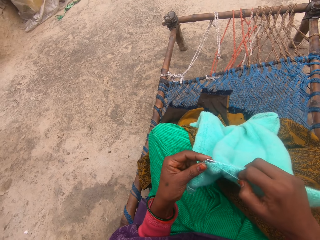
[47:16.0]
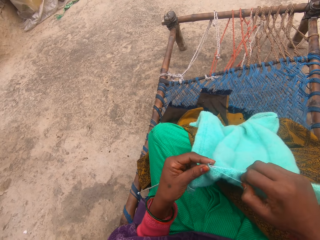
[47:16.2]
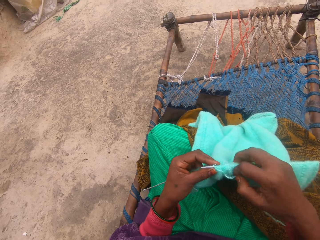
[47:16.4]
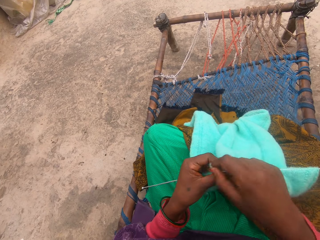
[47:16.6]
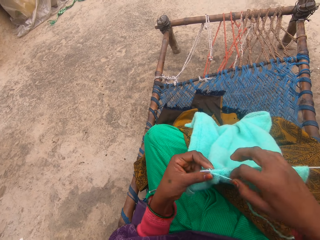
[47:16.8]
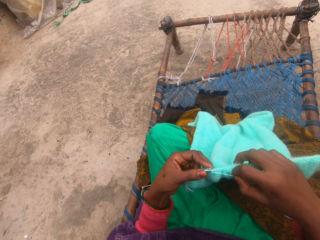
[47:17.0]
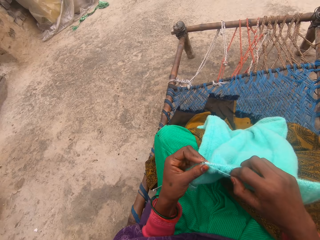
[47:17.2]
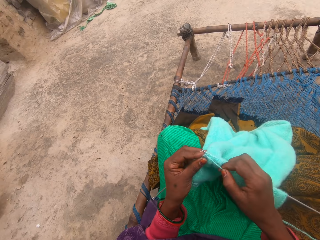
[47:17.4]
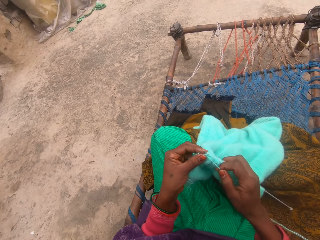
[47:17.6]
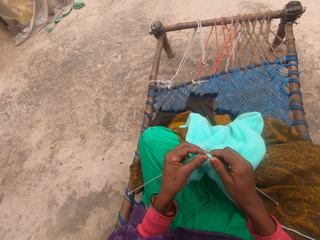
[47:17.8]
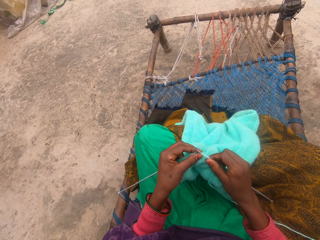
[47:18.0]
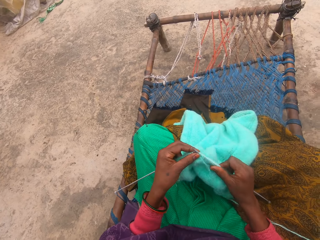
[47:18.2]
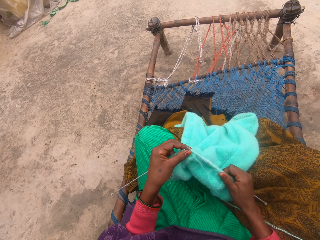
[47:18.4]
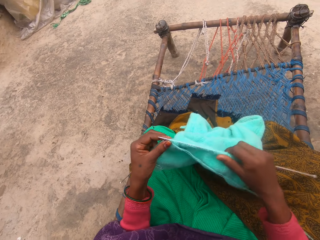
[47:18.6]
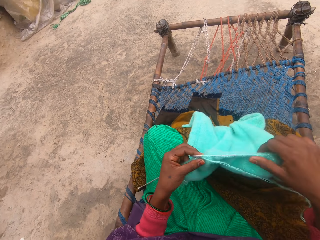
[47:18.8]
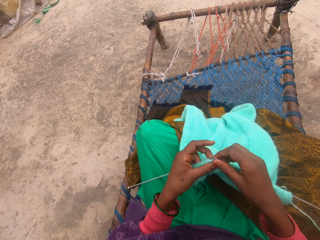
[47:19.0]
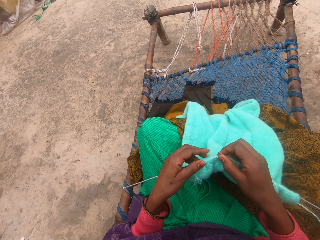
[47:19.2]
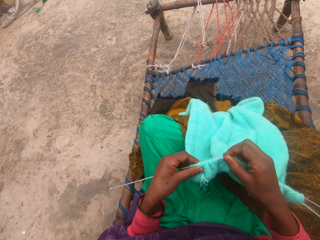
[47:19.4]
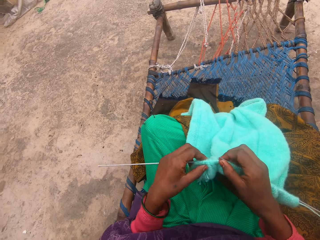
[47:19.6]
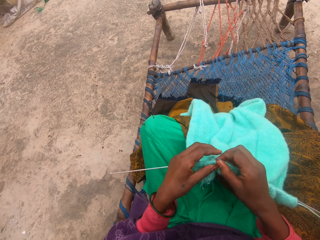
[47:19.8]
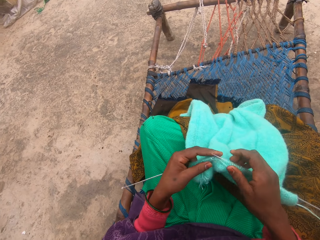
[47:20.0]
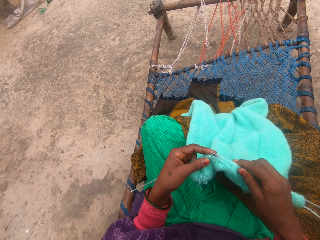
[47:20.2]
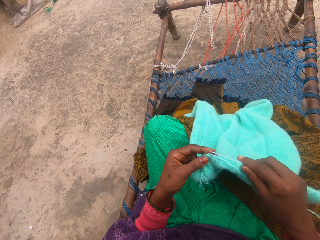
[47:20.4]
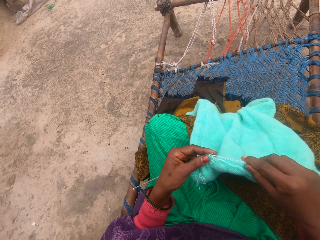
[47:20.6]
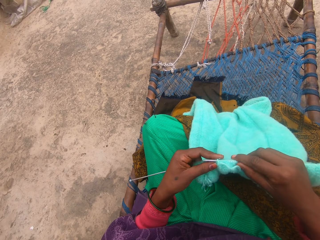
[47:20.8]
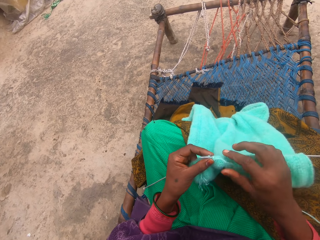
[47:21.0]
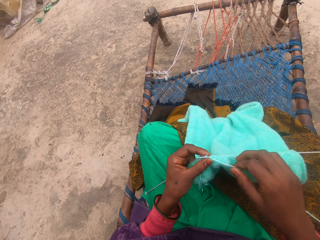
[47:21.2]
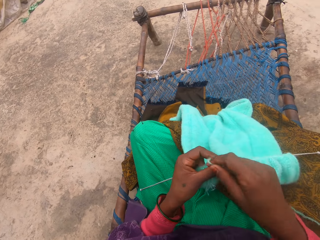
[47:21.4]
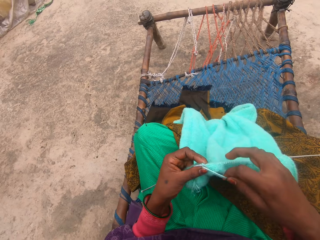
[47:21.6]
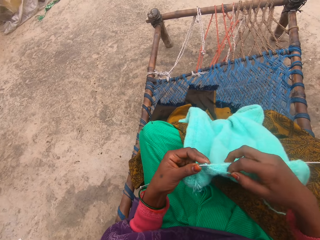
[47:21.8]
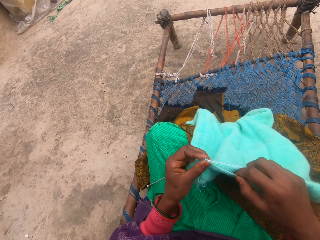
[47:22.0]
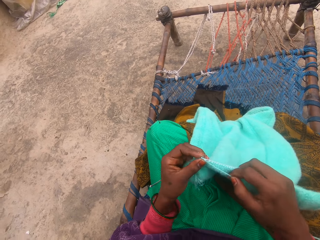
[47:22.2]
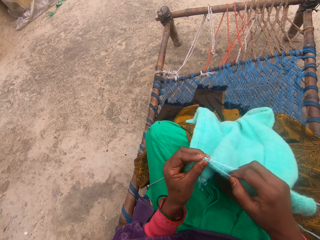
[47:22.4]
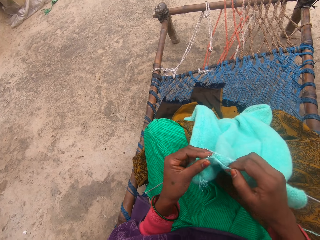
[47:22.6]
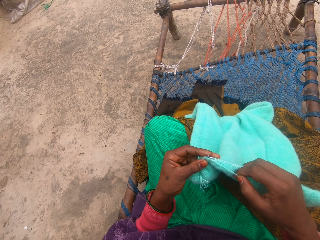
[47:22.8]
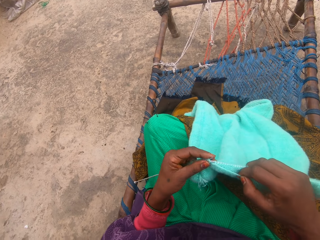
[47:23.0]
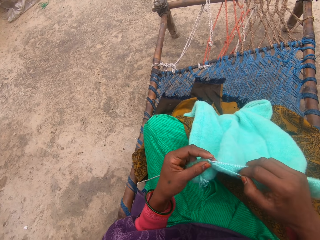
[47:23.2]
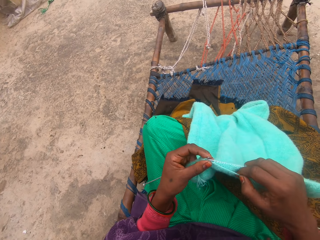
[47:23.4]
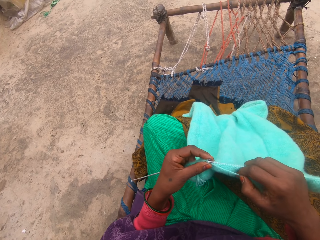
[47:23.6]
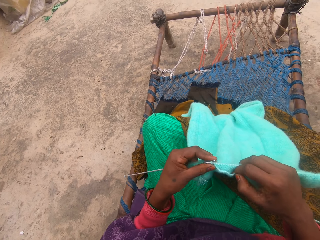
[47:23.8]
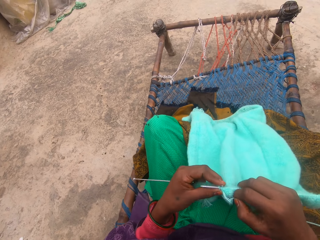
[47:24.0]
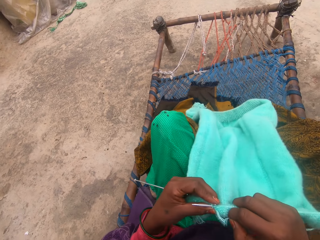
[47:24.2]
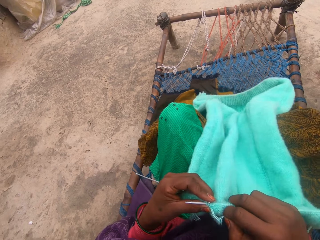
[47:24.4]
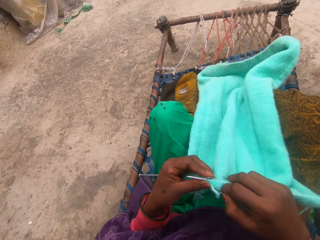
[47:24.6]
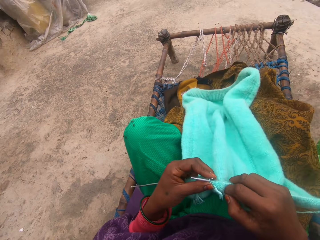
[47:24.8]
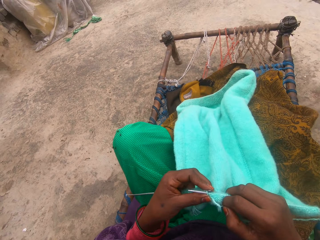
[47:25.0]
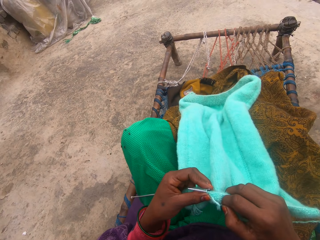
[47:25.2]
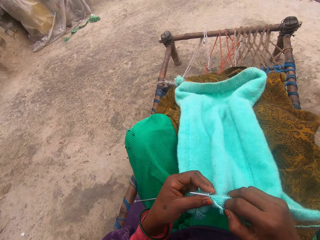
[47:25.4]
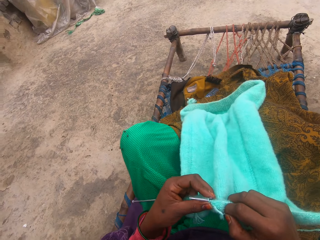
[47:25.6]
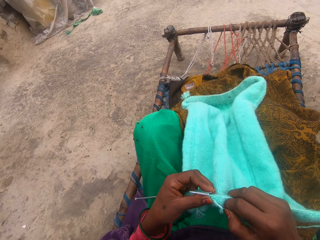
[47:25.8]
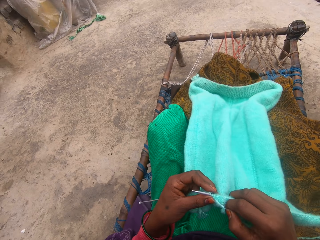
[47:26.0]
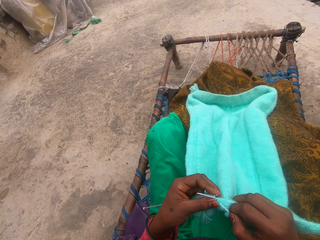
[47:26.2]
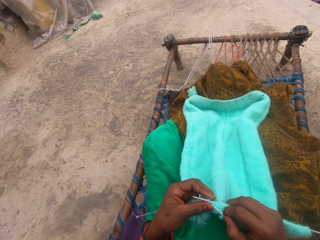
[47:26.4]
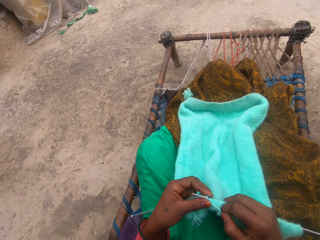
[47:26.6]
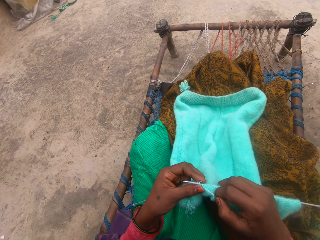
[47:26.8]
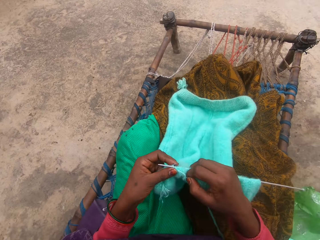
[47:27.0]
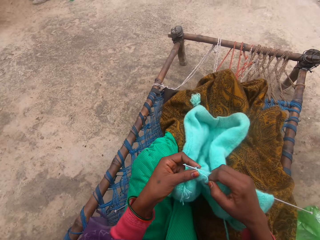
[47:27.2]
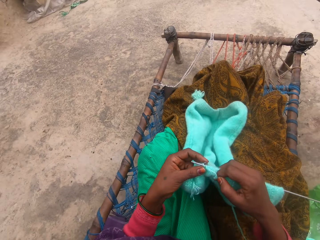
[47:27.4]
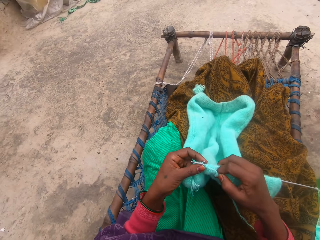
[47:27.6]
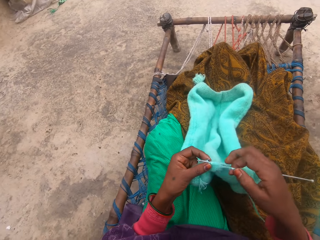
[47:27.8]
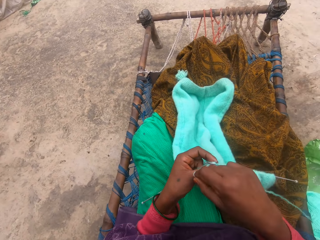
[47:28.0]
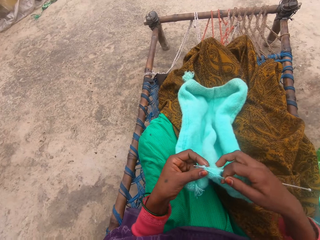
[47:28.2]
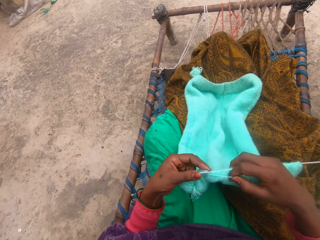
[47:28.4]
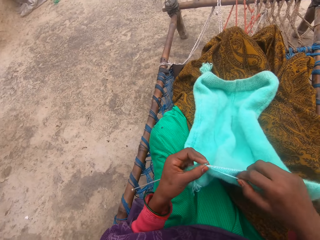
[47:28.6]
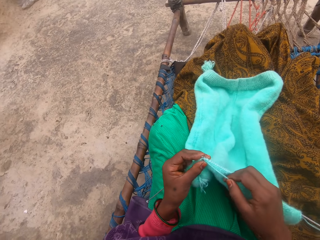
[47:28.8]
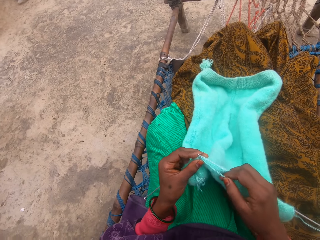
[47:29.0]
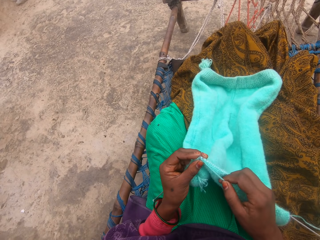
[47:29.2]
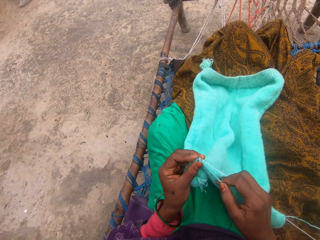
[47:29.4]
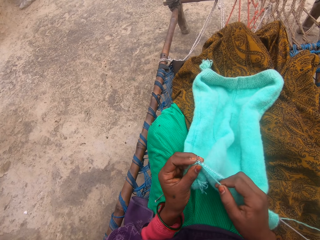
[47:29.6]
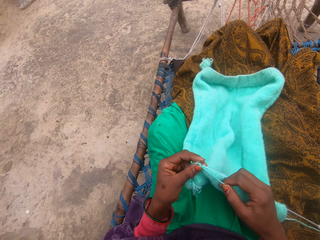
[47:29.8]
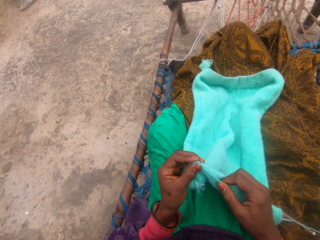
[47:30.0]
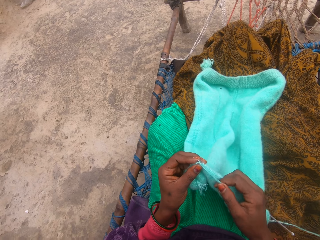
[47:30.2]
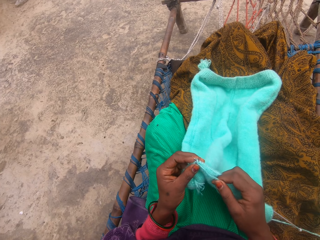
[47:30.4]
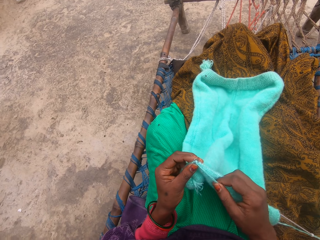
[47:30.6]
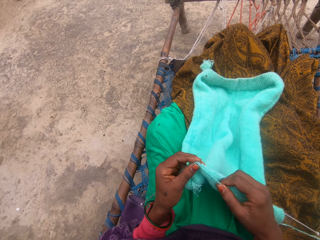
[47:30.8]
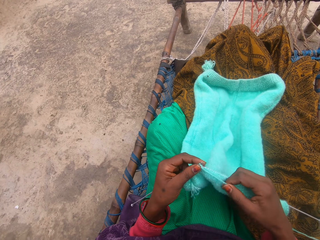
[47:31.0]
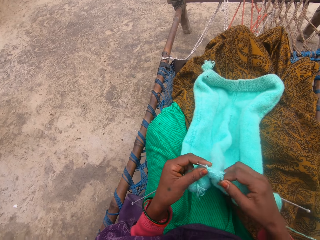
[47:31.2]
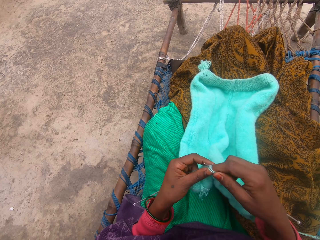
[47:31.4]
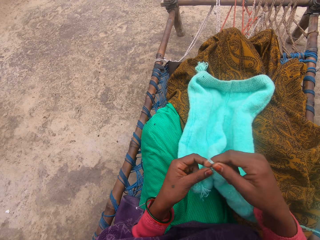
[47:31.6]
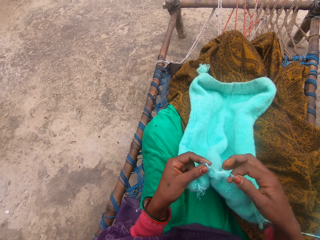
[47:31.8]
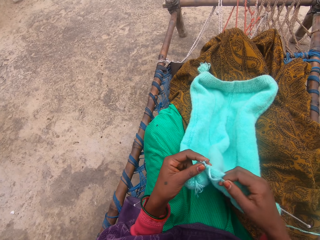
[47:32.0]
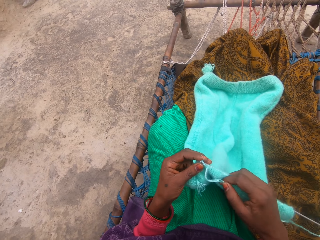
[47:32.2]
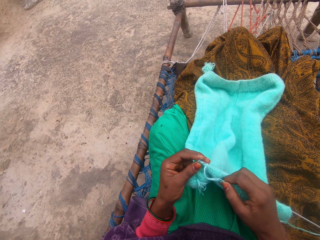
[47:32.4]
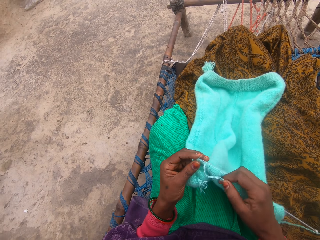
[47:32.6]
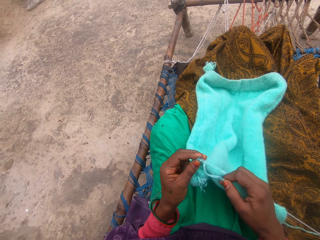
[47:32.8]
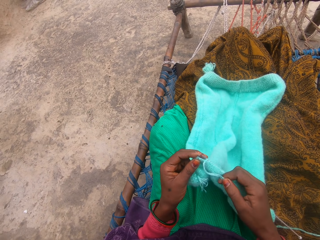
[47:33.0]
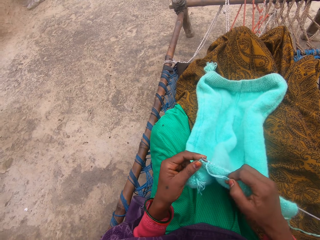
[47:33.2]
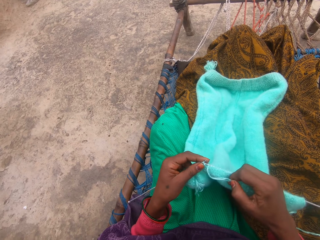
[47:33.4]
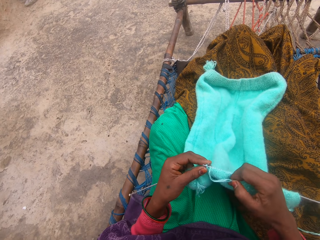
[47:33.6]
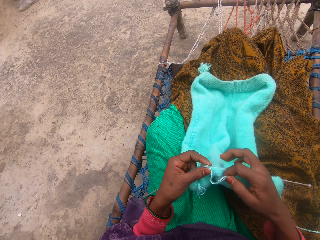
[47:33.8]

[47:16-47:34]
The camera wearer pulls the piece of cloth over the needle. She adjusts the yarn and the needle in her hands. She knits the yarn with the needle. She straightens her legs. She knits the yarn with the needle.

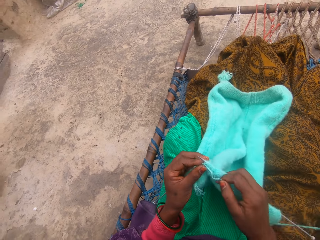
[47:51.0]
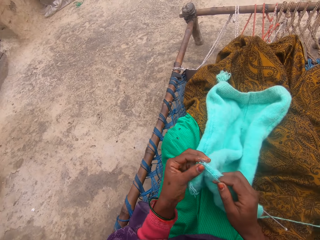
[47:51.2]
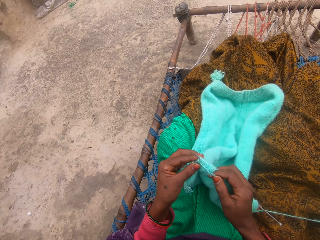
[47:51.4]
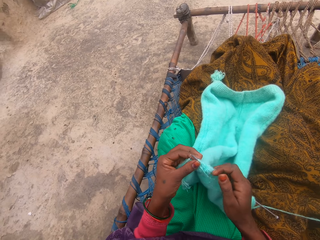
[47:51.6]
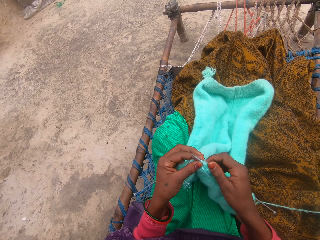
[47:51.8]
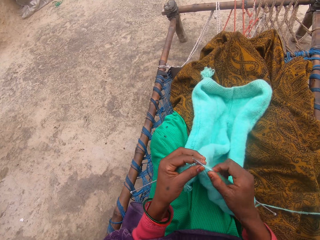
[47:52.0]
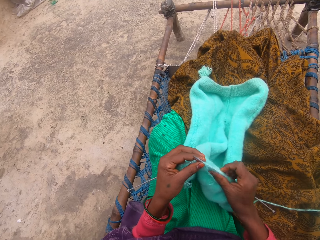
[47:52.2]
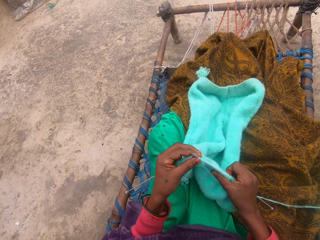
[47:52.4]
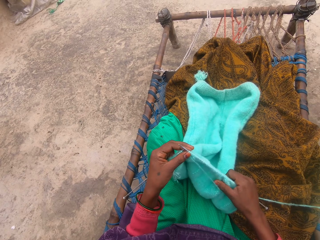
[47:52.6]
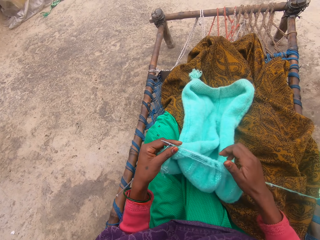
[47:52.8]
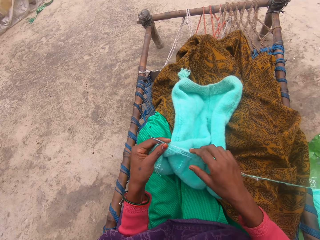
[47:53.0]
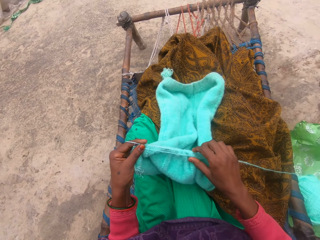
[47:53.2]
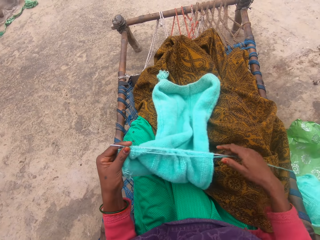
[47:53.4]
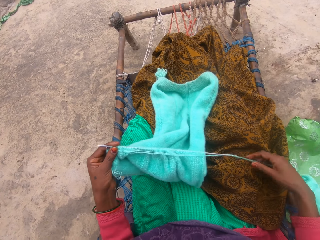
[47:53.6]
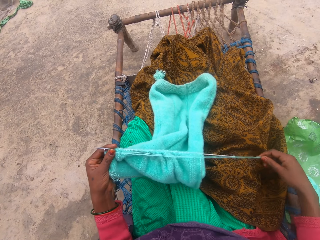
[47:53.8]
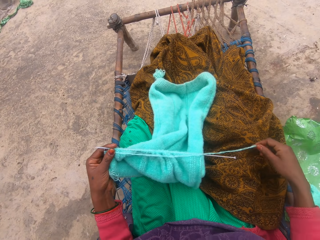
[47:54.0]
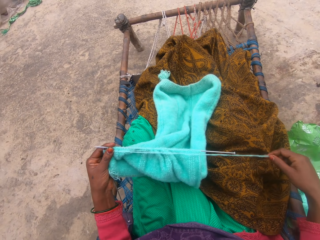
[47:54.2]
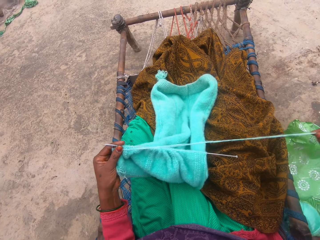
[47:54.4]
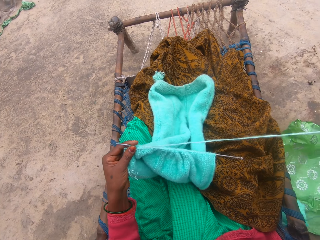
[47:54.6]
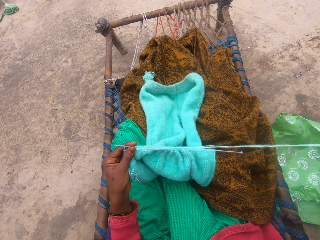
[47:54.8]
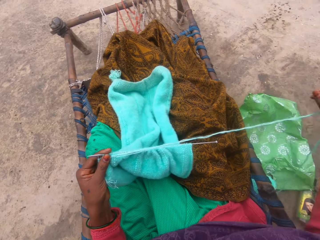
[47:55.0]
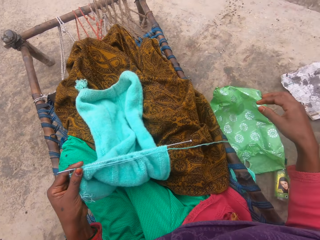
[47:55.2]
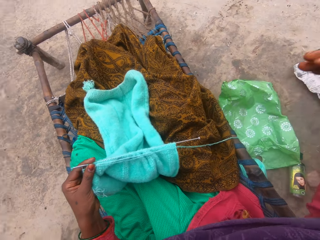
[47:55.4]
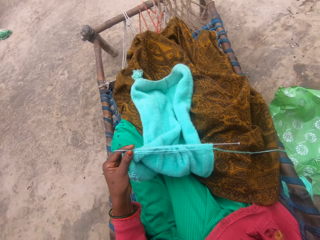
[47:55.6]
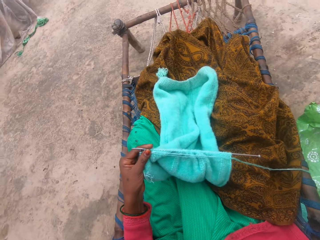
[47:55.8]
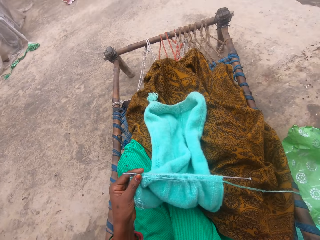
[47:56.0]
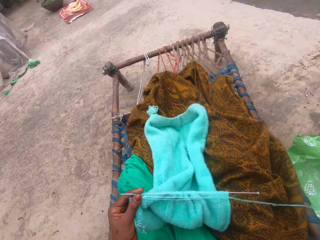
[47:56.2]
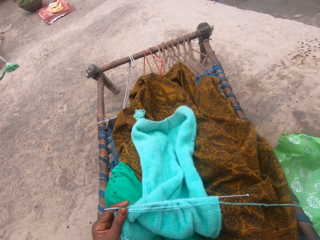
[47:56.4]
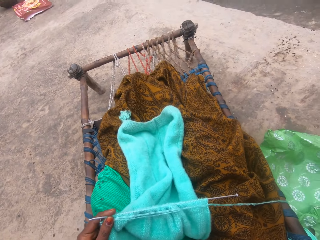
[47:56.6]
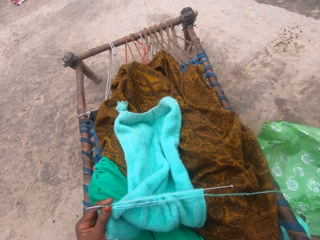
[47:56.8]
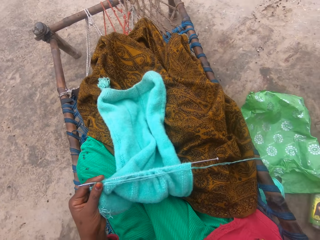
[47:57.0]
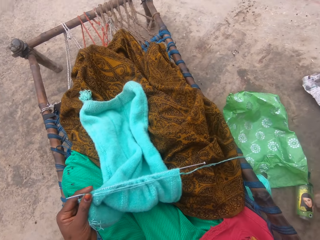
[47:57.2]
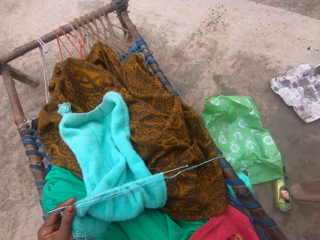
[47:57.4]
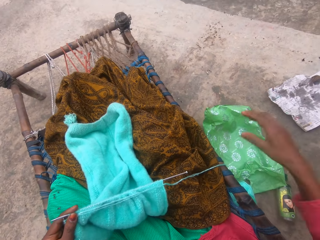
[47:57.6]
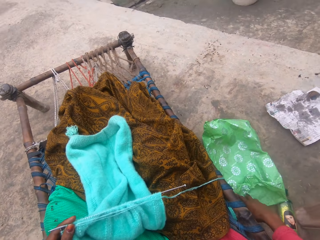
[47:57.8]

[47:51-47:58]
The camera wearer adjusts the yarn with her right hand. She pulls the piece of cloth over the needle. She raises her right hand to her head. She adjusts the camera.
